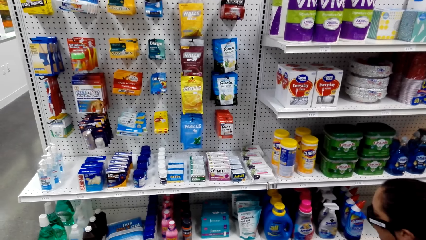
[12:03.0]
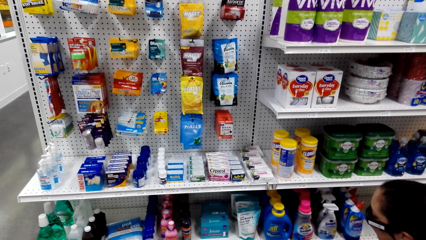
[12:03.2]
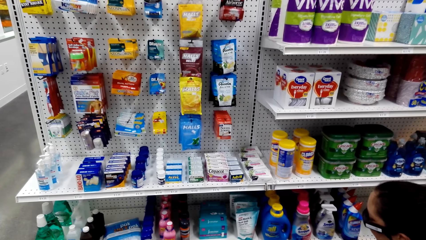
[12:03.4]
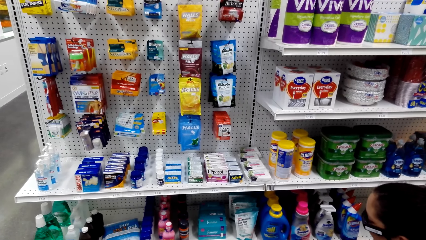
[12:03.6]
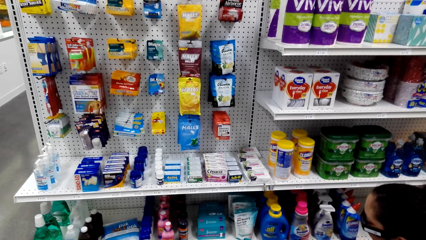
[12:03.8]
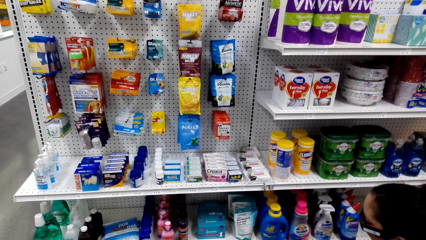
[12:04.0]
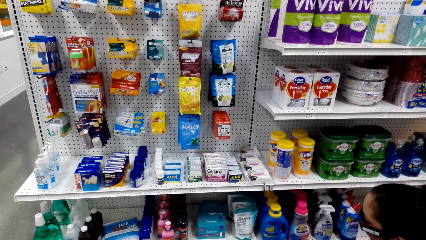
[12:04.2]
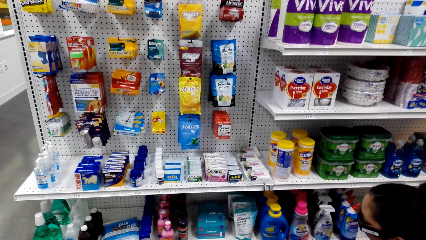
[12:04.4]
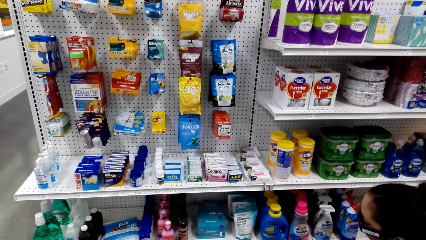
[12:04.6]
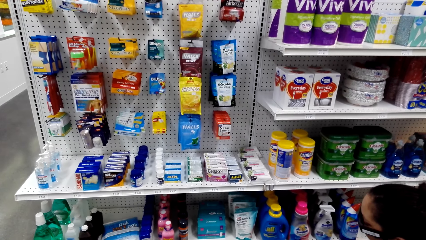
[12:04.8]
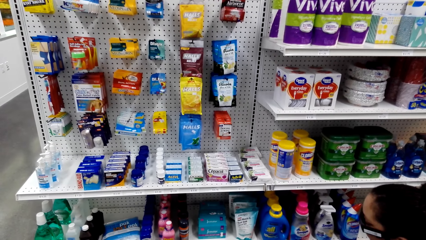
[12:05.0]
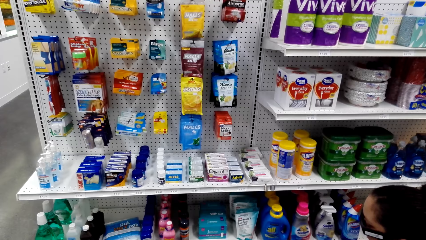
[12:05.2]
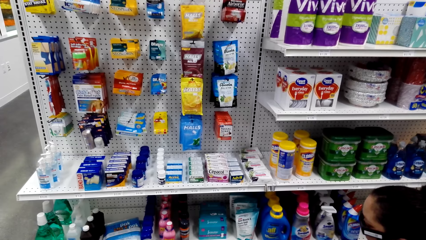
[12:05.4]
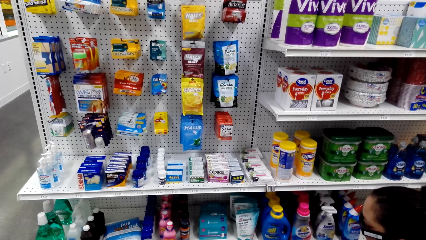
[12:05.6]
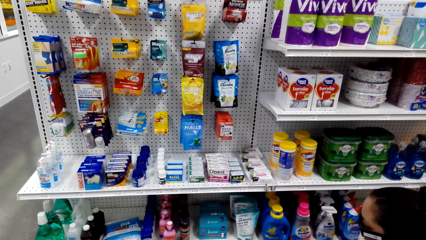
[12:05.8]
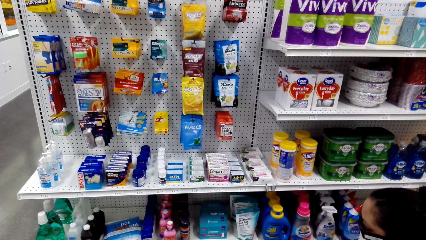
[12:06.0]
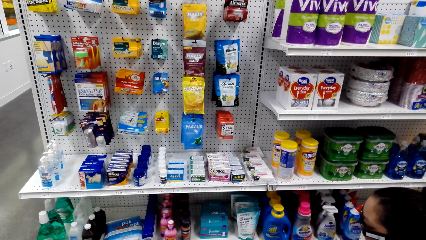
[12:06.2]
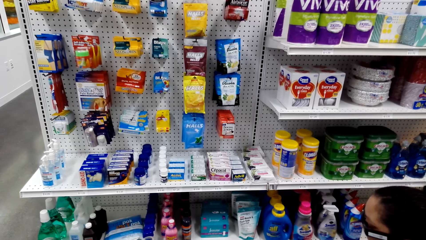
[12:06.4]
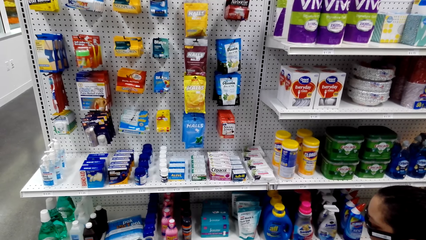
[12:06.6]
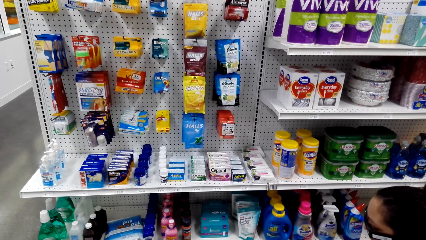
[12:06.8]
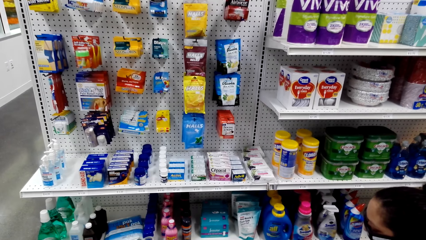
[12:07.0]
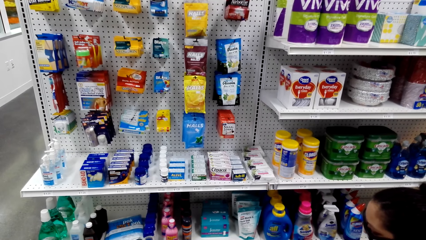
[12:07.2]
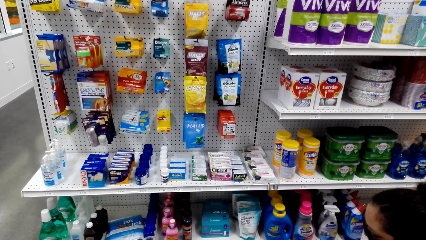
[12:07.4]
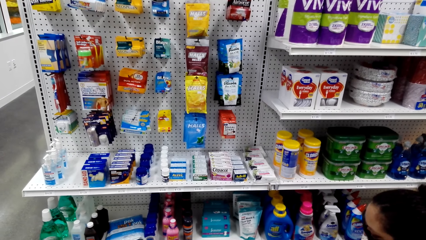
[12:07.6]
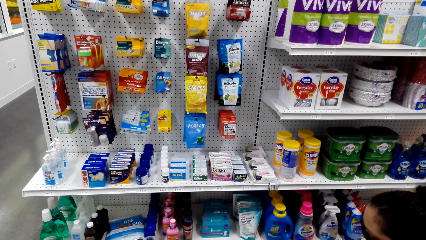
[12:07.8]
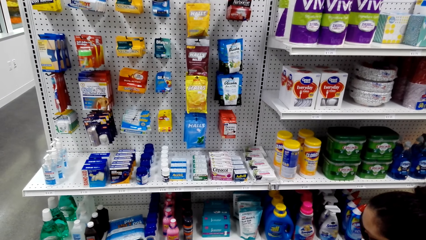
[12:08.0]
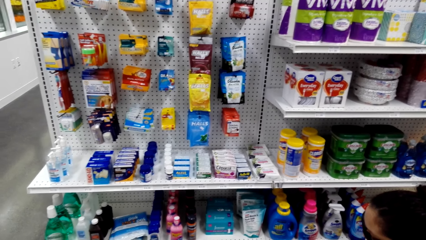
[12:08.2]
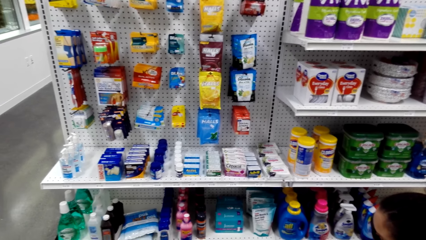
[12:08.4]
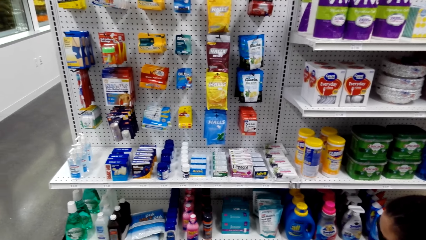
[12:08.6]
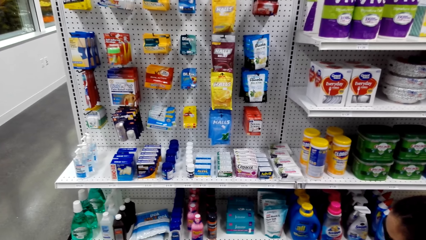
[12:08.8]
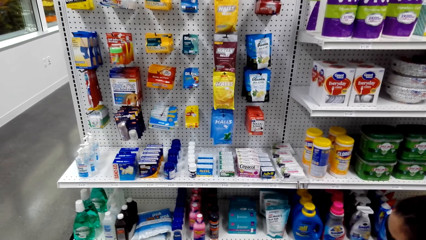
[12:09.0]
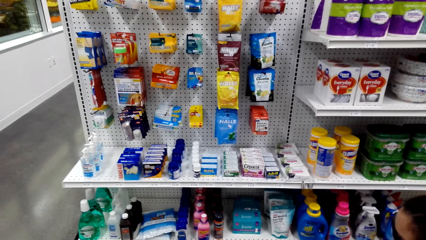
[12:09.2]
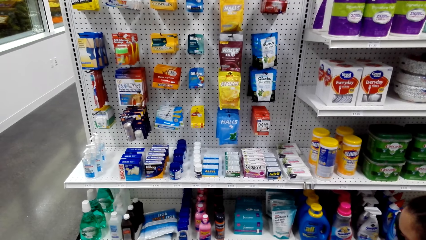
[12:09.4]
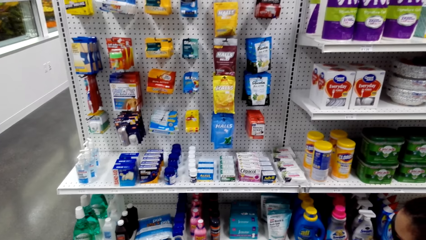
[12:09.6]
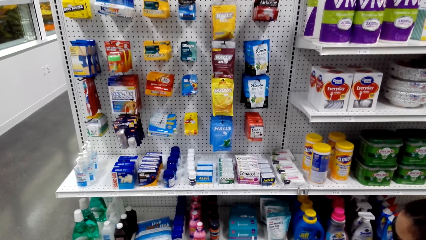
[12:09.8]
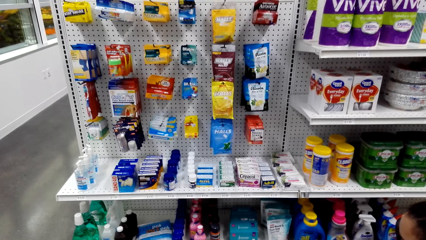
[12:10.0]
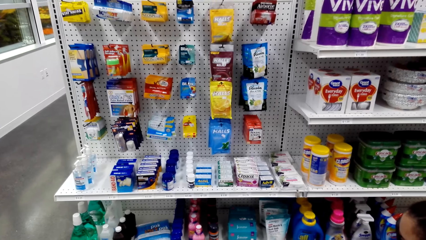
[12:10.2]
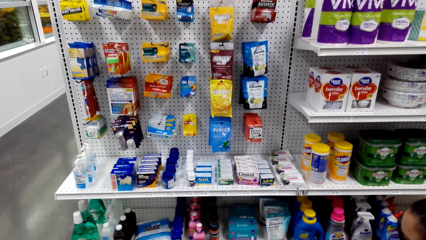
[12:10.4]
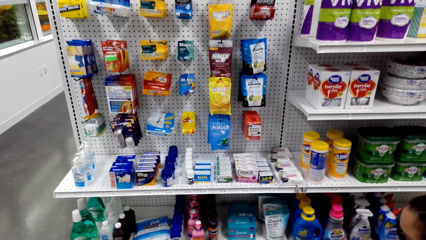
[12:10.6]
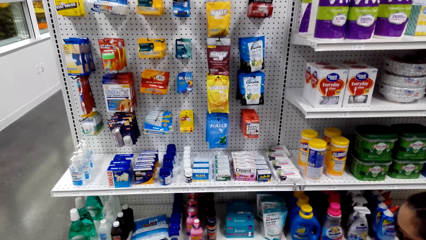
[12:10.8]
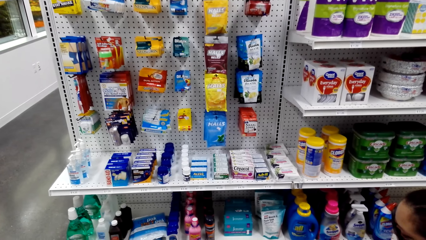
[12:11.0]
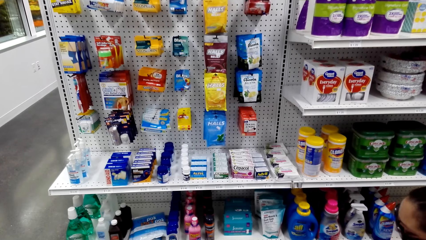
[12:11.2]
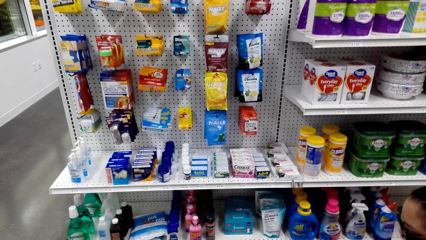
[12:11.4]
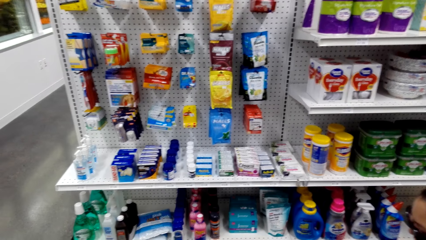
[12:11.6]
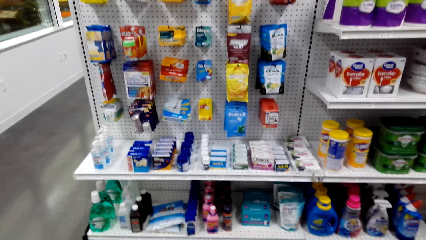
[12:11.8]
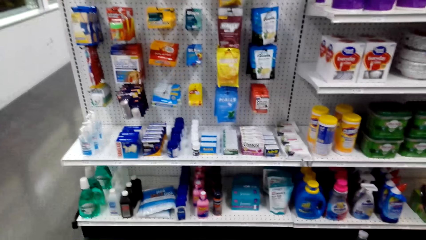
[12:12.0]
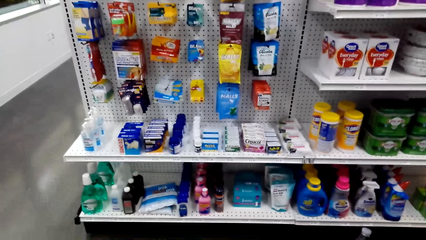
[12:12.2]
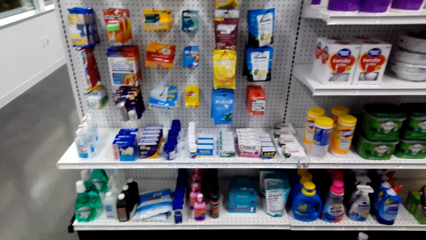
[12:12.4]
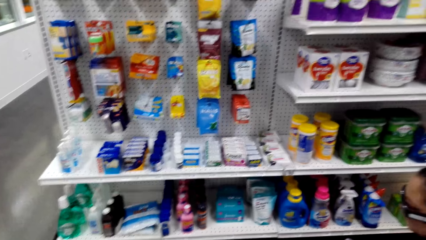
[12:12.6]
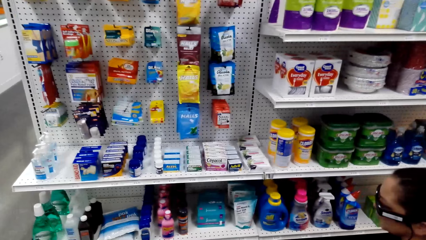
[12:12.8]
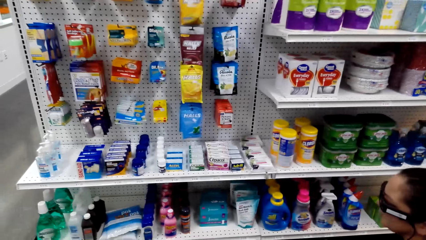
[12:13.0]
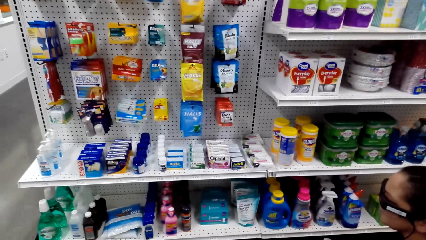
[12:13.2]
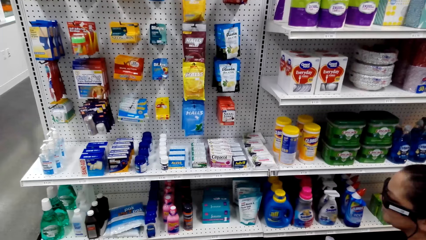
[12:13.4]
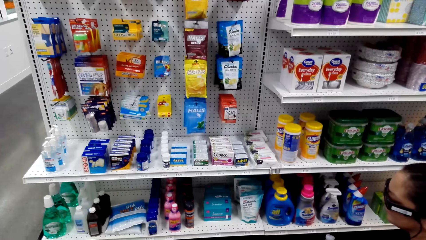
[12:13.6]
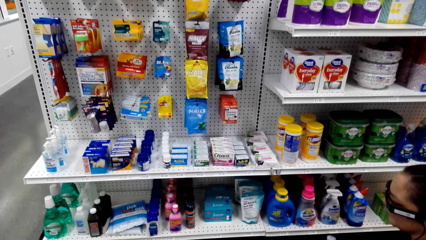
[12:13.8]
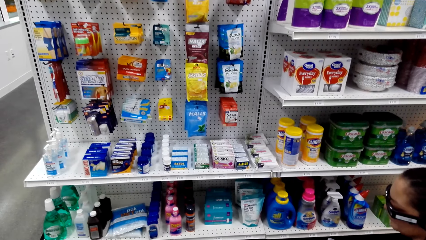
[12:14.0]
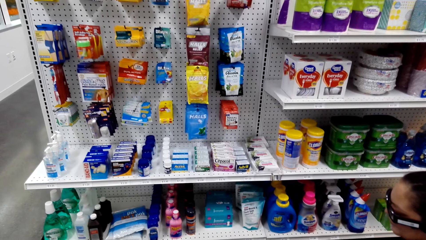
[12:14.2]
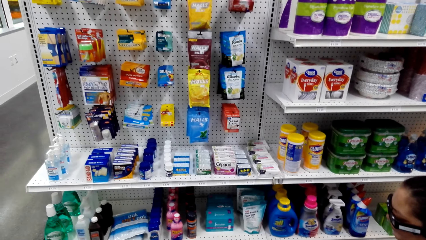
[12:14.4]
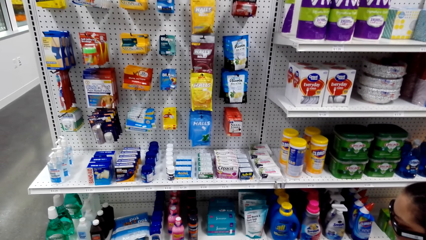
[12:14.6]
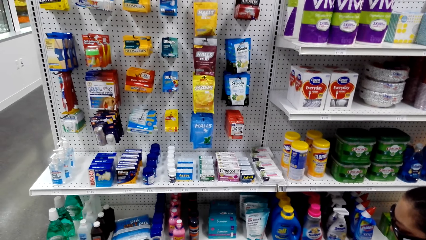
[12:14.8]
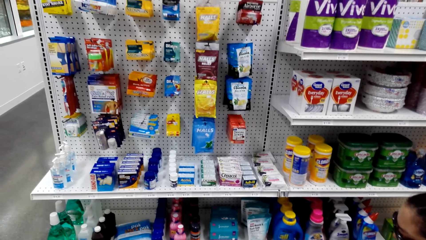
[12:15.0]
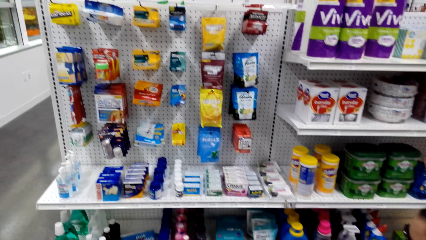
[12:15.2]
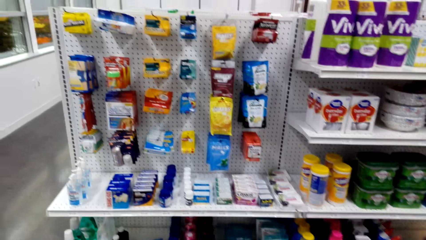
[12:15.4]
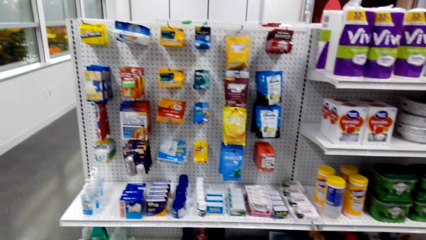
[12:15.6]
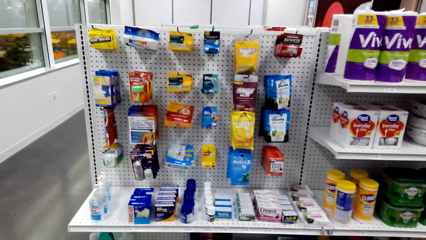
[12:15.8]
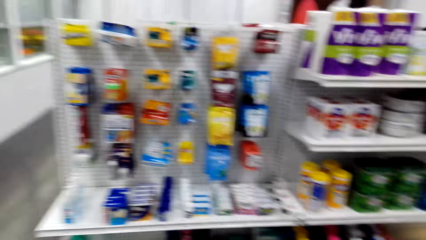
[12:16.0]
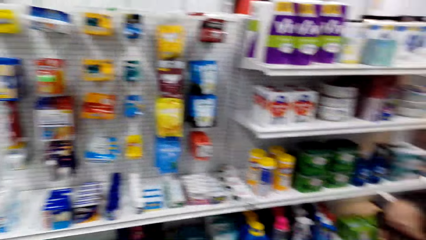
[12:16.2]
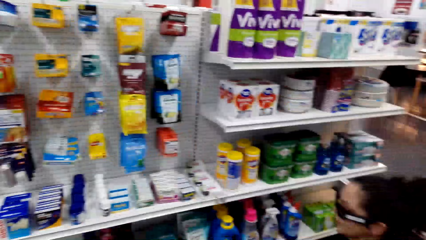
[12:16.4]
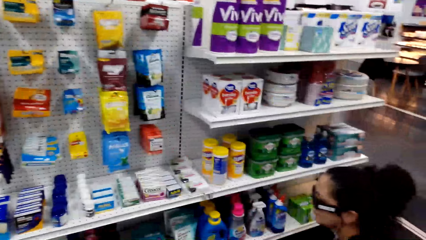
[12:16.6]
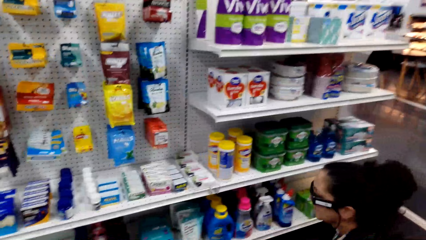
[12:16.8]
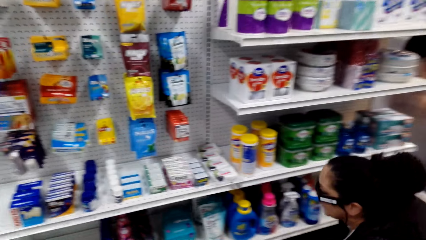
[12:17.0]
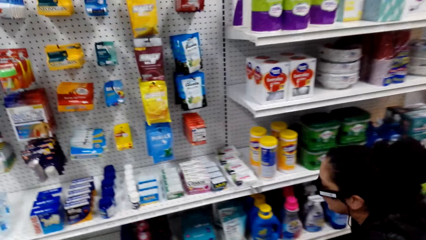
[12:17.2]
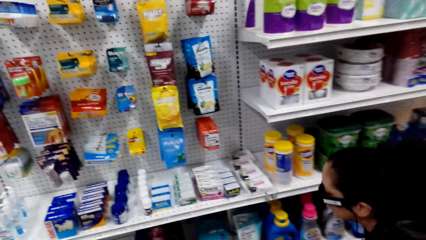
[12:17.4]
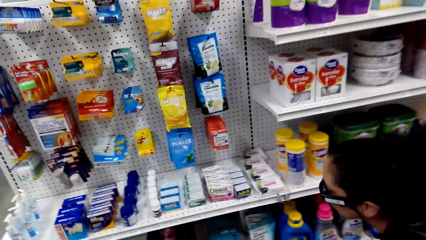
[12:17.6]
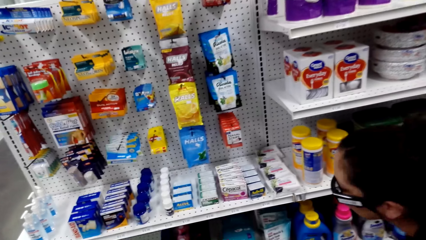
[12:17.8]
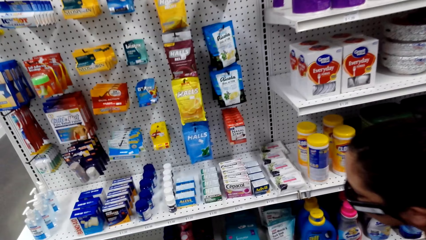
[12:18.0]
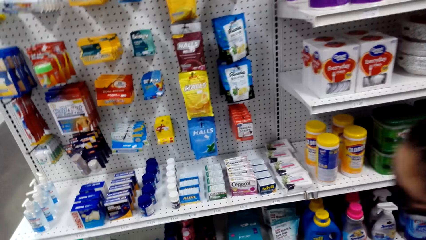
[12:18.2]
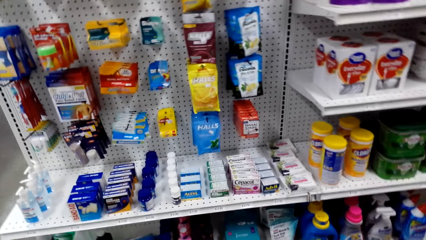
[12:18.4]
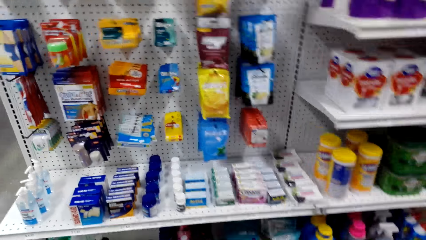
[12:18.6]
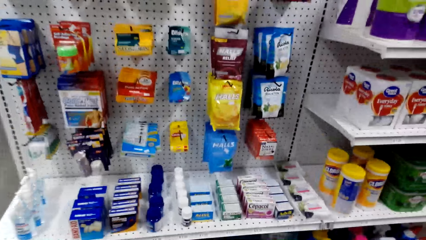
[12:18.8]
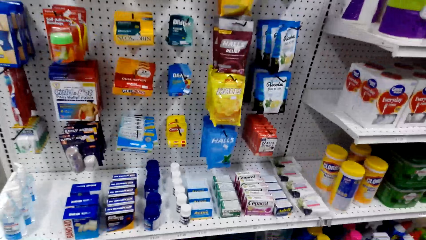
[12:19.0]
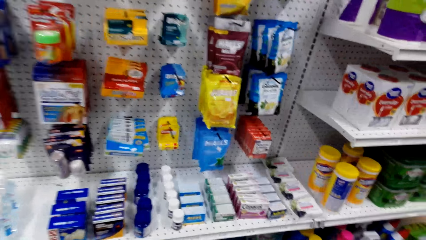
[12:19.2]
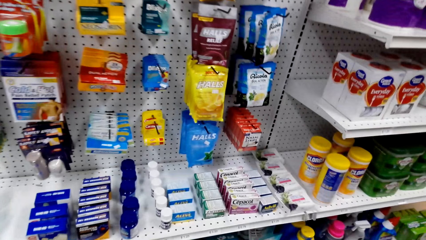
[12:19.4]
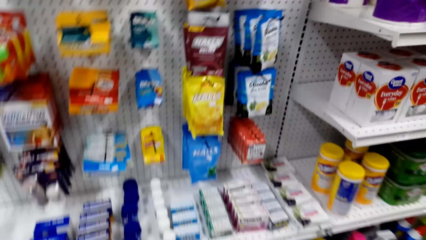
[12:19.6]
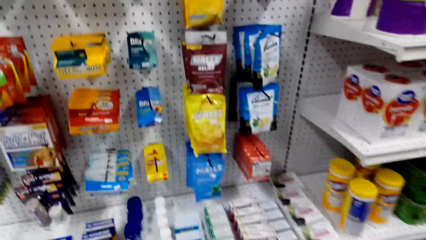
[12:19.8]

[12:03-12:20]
The camera wearer dialogues with the woman. They stare at the shelf.
